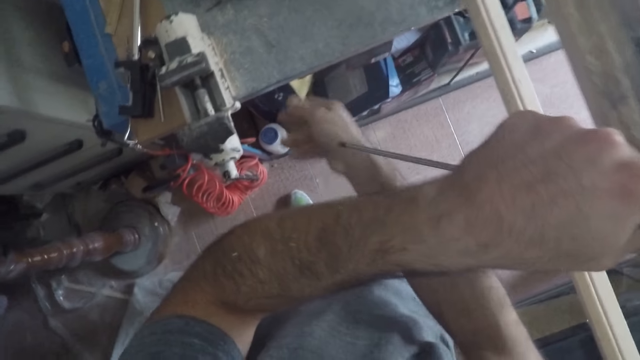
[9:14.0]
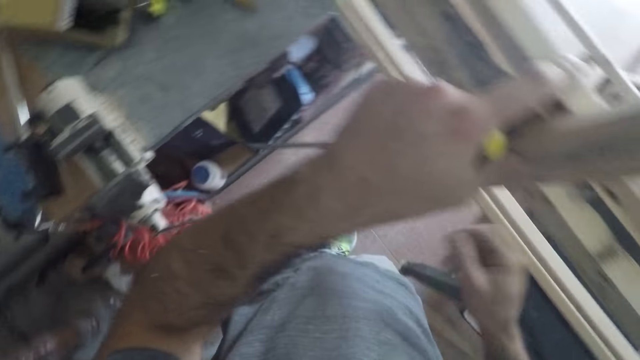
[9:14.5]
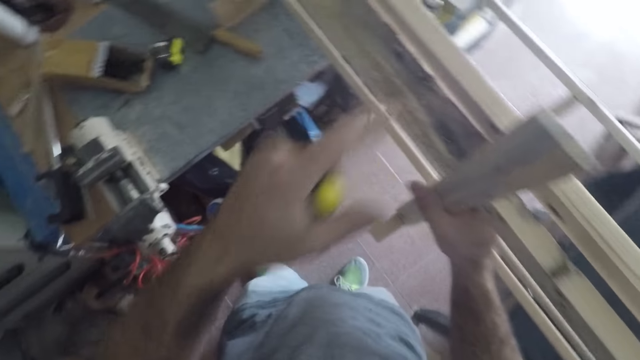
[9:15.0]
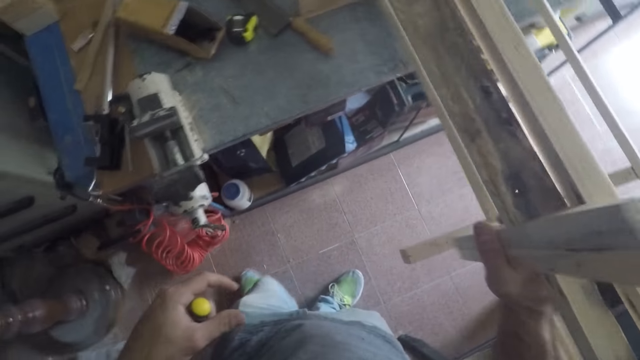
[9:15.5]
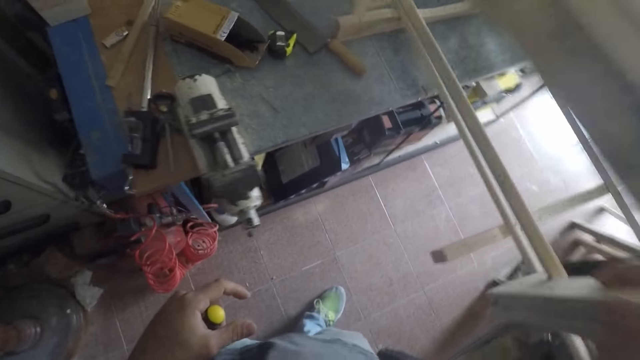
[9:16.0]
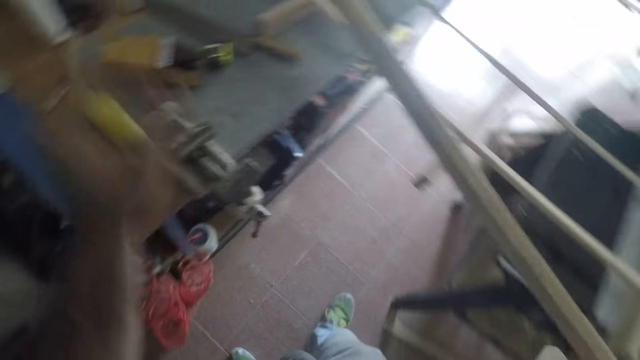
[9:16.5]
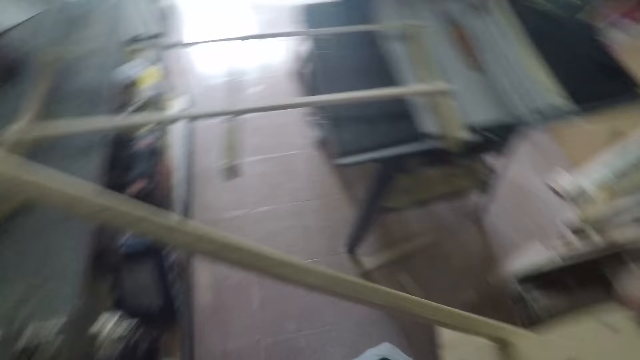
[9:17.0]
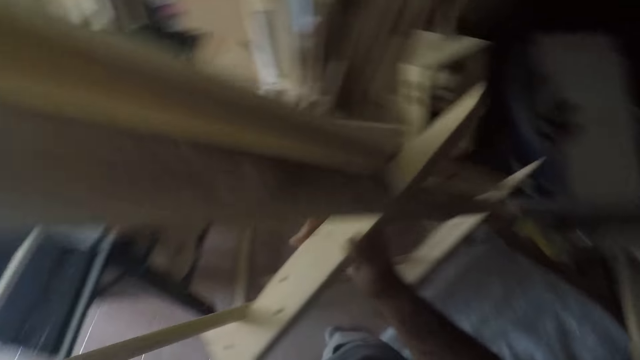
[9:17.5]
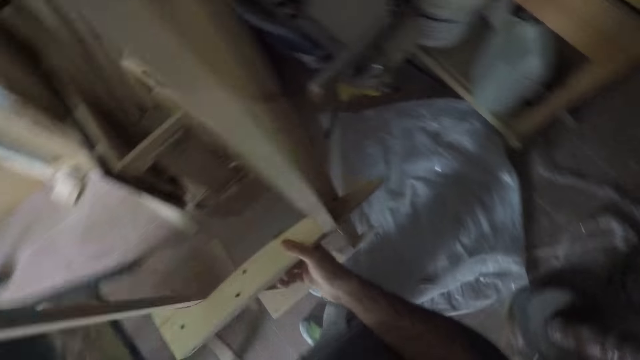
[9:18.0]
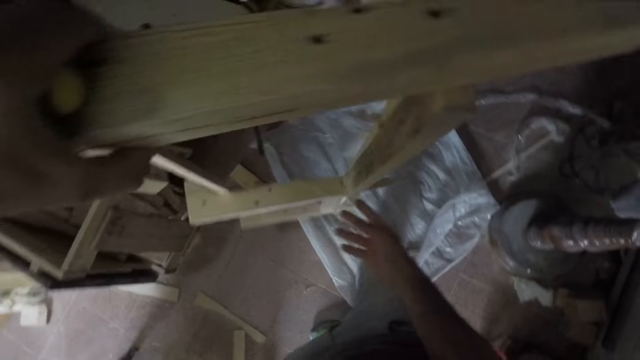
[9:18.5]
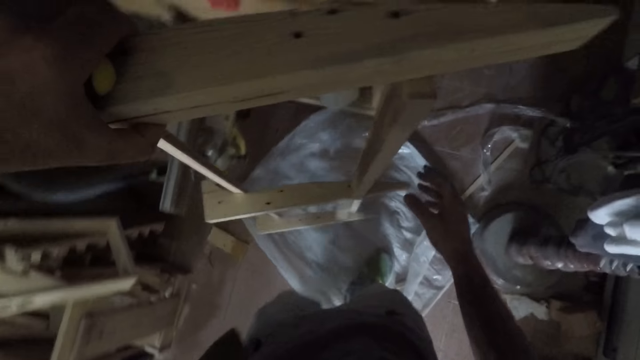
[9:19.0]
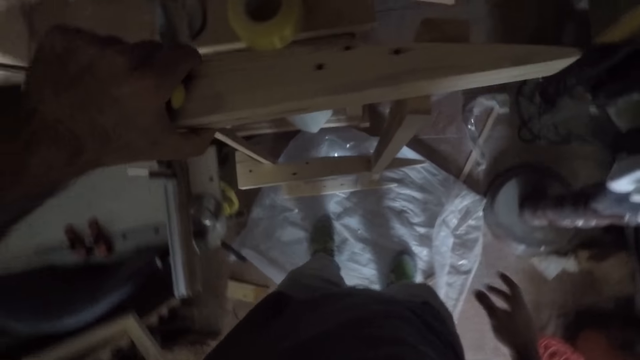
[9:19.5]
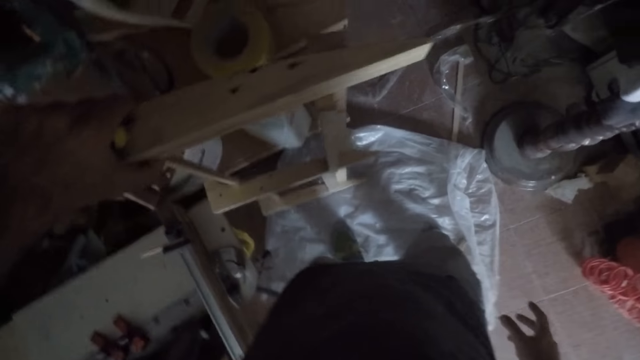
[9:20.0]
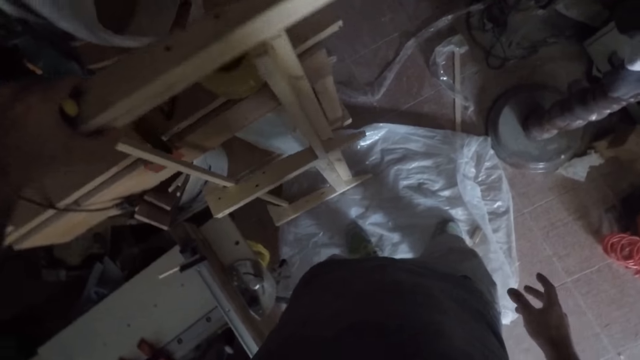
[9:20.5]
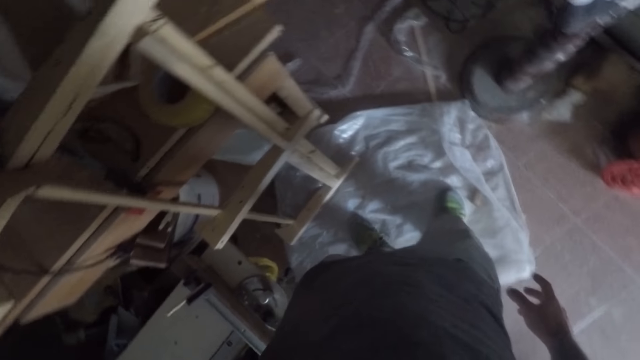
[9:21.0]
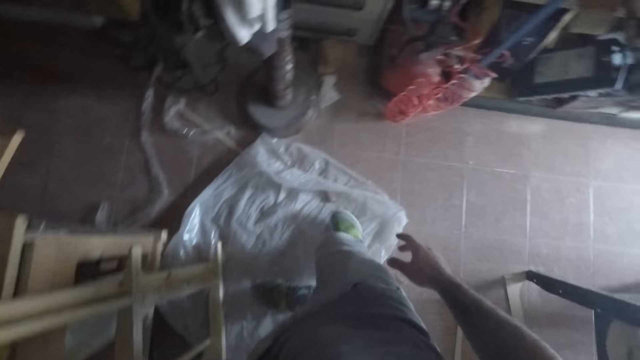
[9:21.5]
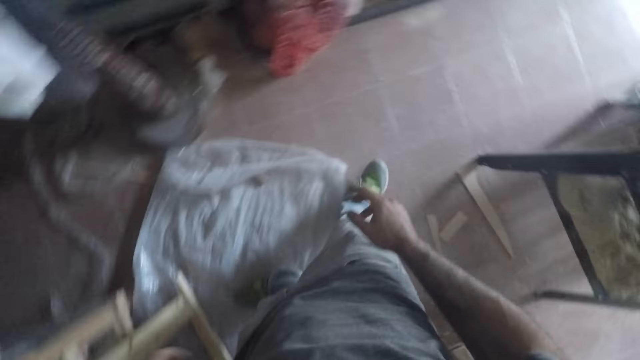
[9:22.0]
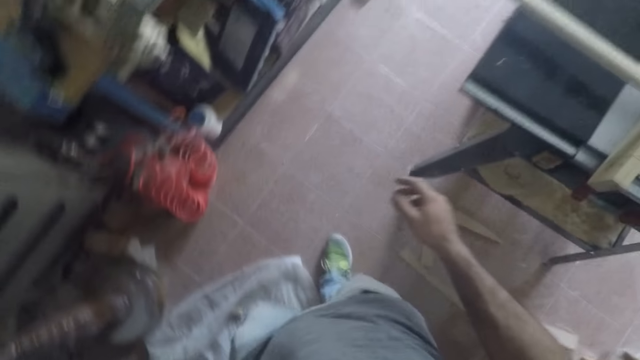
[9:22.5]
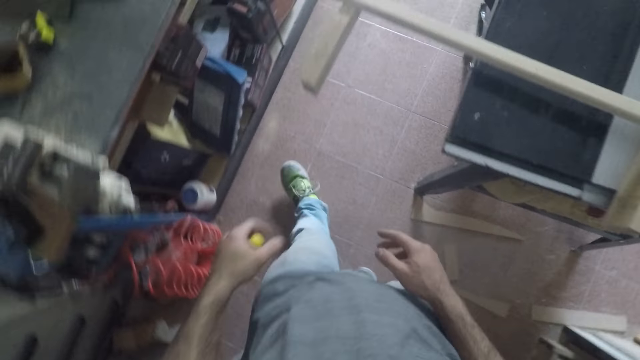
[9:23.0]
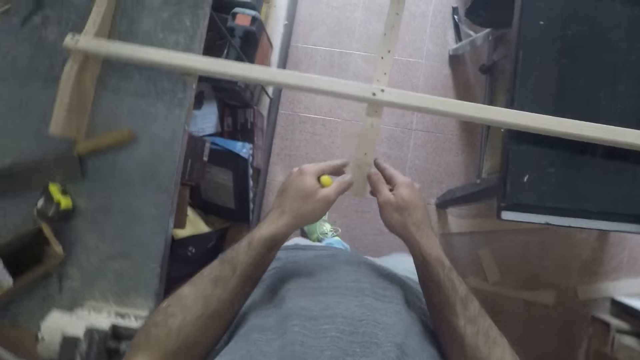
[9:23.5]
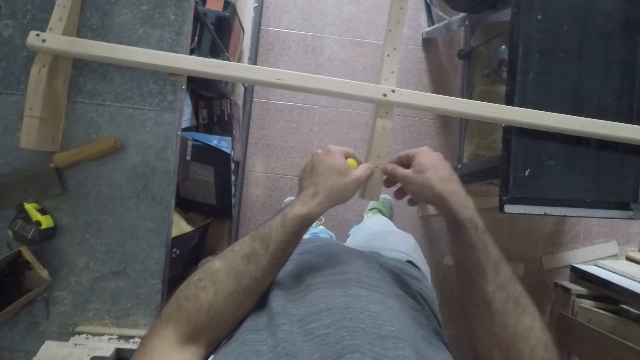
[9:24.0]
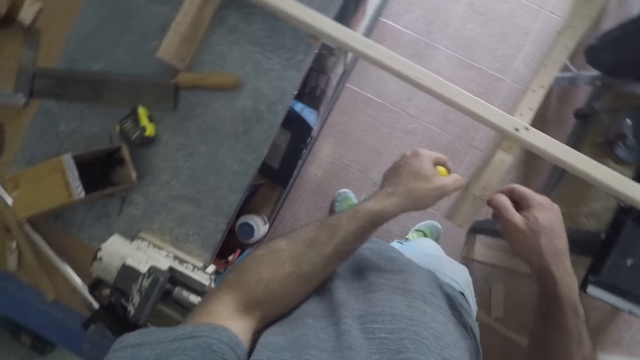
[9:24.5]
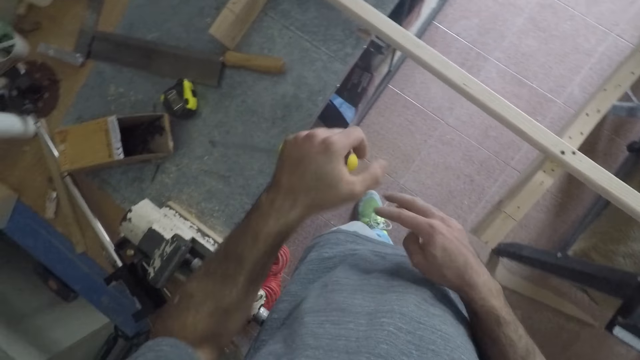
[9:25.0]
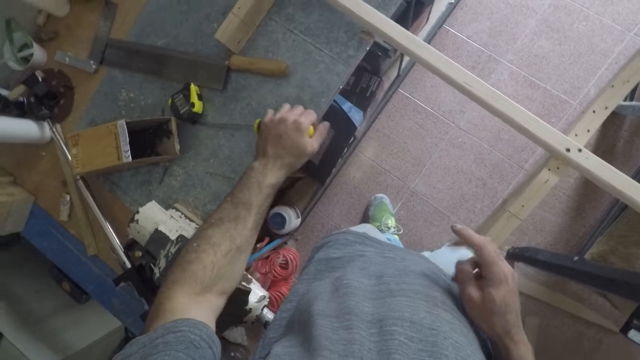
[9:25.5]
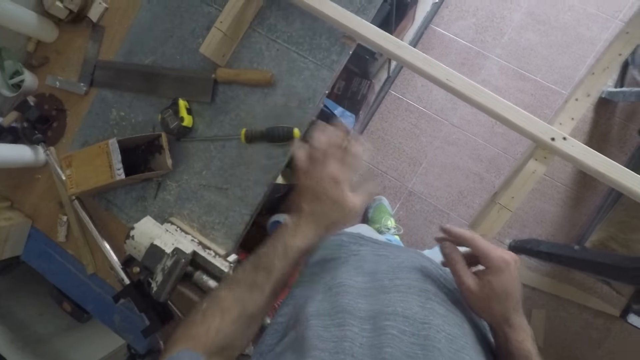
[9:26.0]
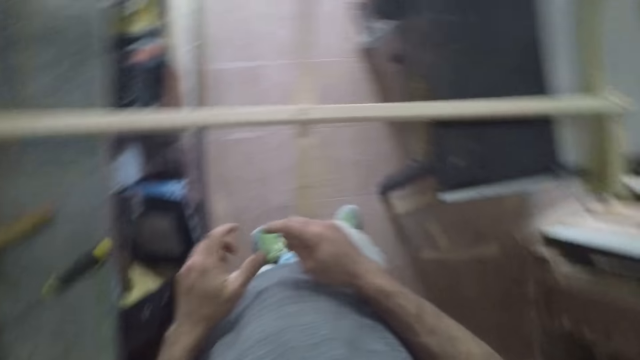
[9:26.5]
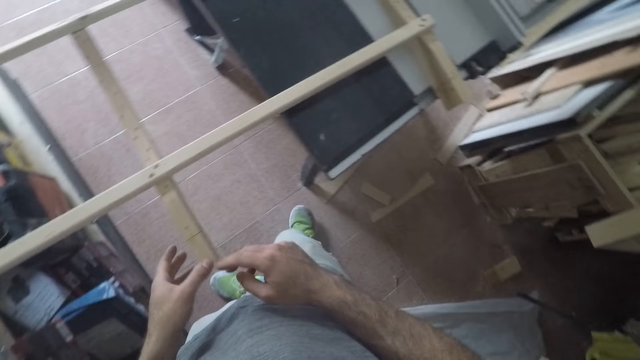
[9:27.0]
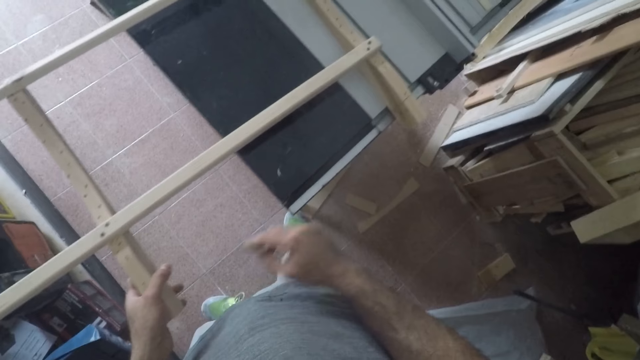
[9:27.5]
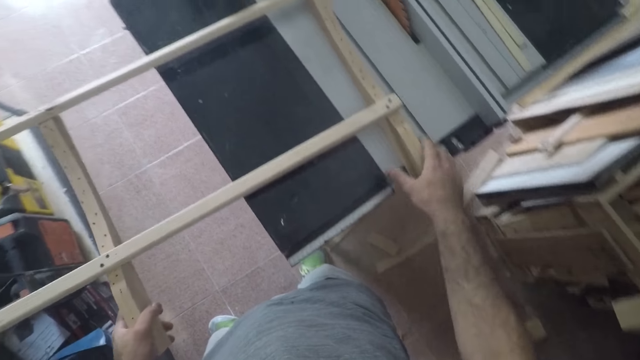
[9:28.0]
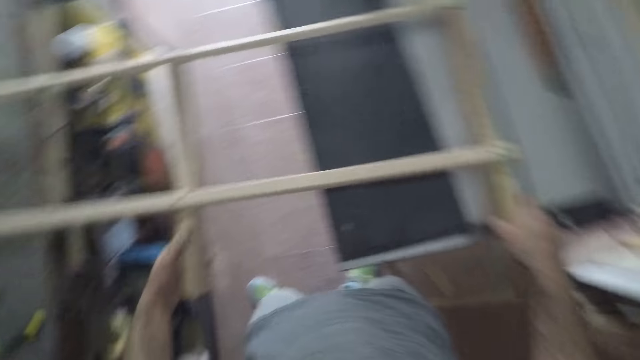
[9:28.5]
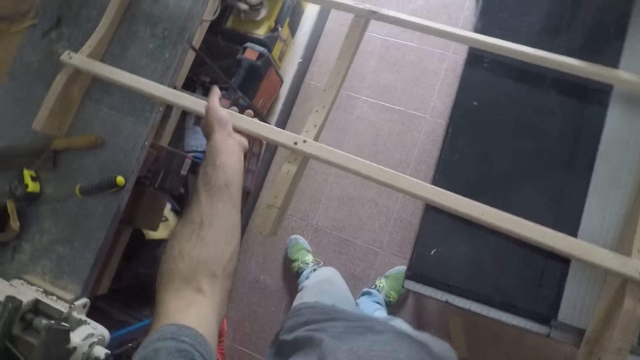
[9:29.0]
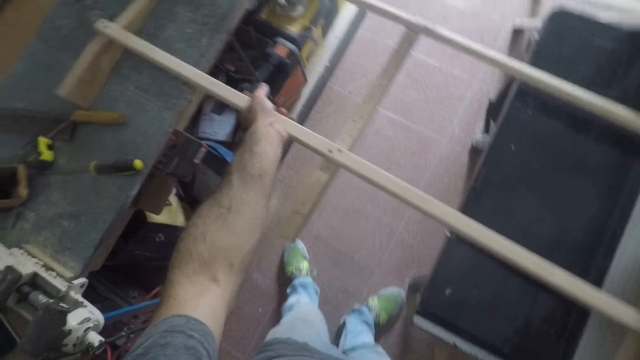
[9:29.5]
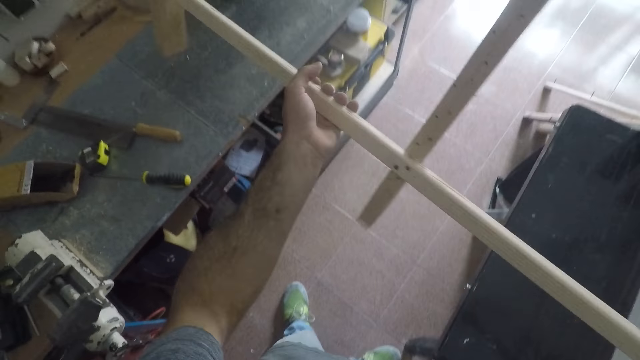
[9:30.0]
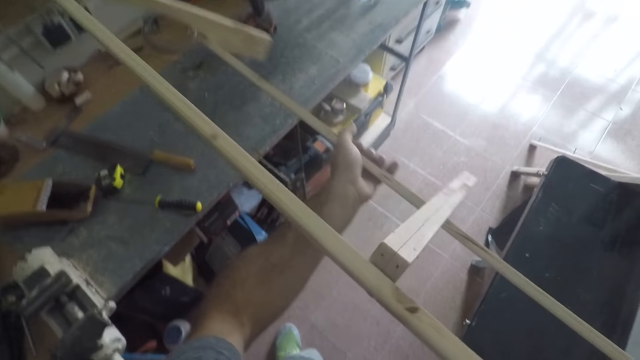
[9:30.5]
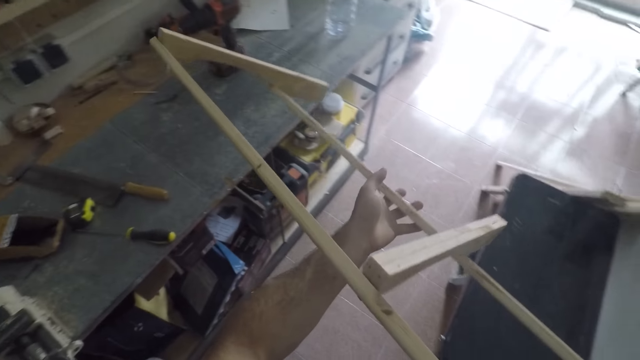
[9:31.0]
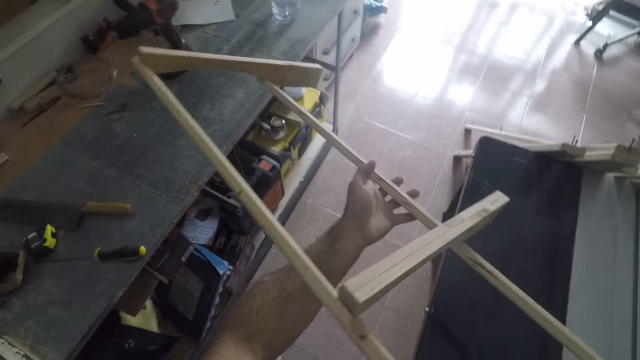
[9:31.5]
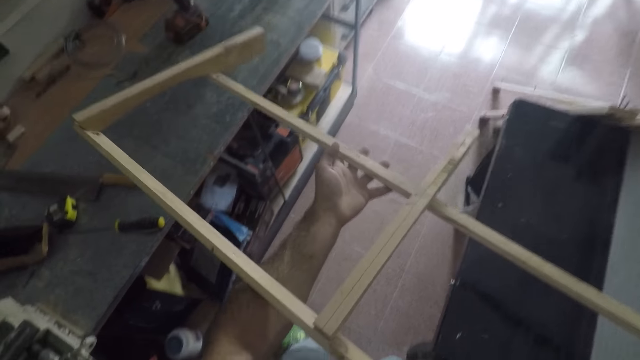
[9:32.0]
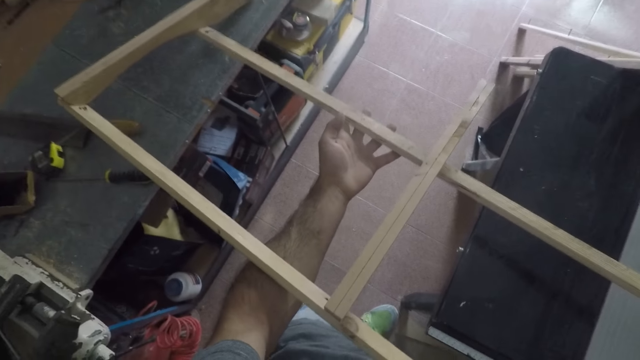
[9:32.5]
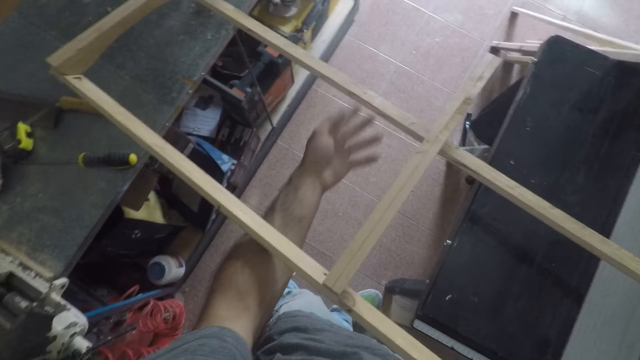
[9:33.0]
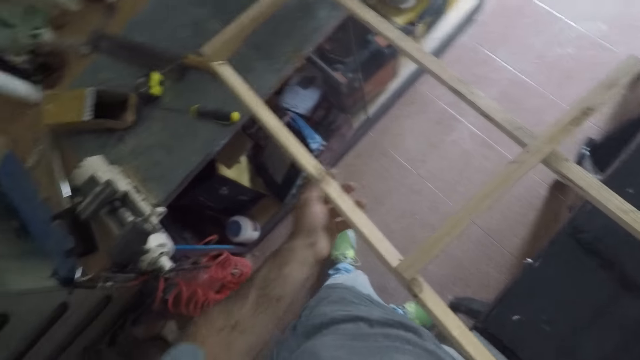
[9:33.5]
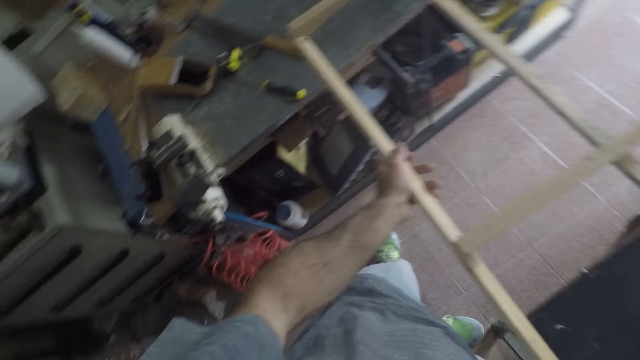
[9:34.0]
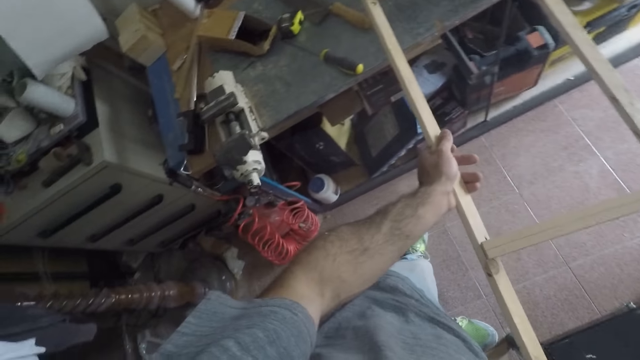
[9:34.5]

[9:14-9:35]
The camera wearer throws the nail on the workbench. He carries the furniture with his right hand. He picks up the lumber with his right hand. He holds the lumber with his left hand. He turns to the right. He drops the furniture on the ground with his right hand. He puts the lumber down with his left hand. He looks to the right and walks to the right. He holds the furniture with both hands. He removes both hands from the furniture. He drops the furniture in his left hand on the workbench. He puts the screwdriver down. He holds the furniture with his left hand. He holds the other side of the lumber with his right hand. He lets go of the lumber with his left hand. He repositions the furniture with his hands. He holds the lumber with his left hand. He picks up the lumber, flips over the lumber, detaches his left hand from the lumber and holds the lumber.
